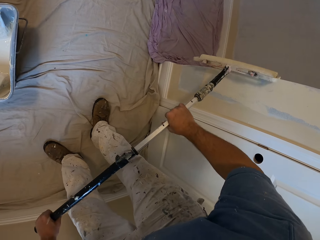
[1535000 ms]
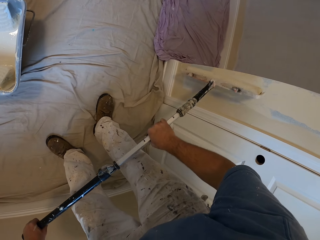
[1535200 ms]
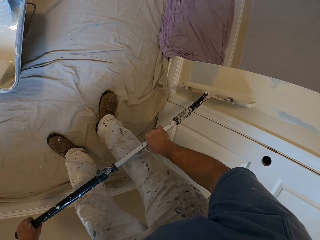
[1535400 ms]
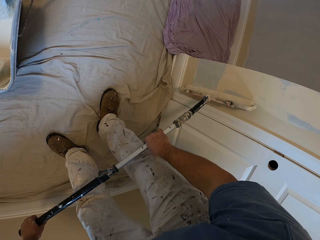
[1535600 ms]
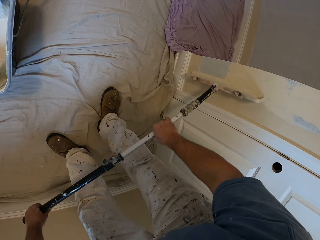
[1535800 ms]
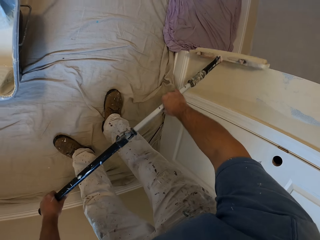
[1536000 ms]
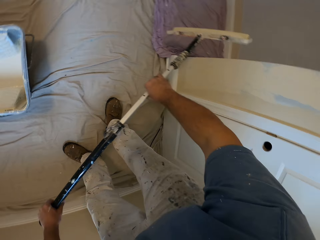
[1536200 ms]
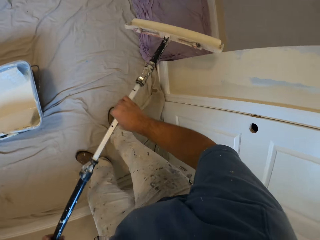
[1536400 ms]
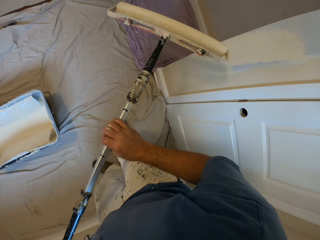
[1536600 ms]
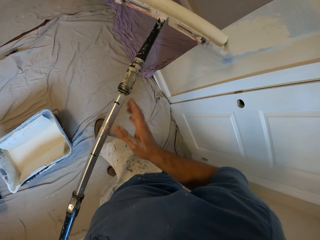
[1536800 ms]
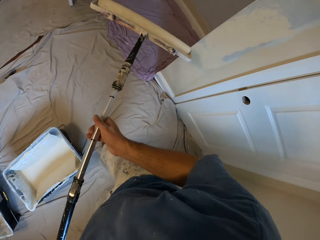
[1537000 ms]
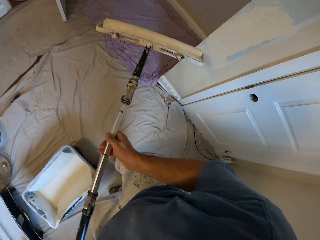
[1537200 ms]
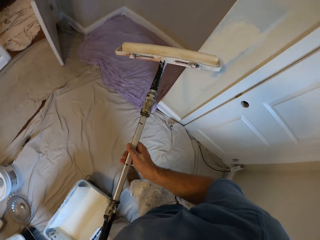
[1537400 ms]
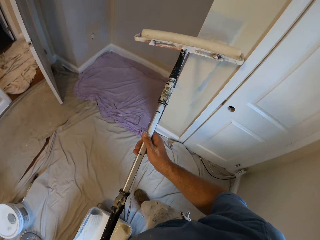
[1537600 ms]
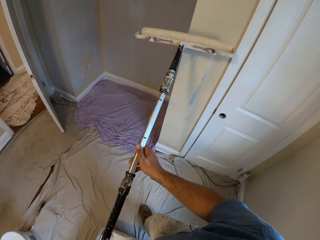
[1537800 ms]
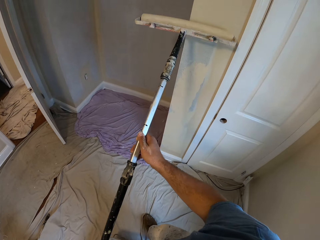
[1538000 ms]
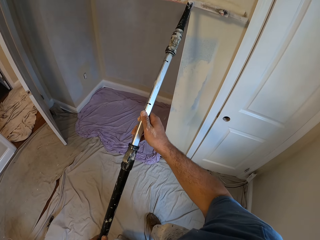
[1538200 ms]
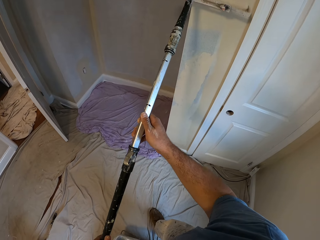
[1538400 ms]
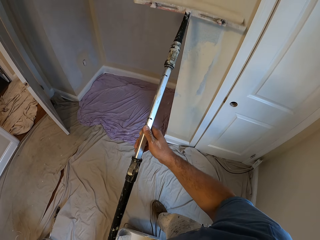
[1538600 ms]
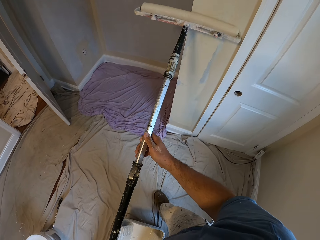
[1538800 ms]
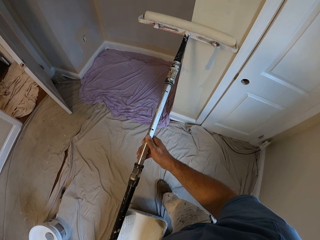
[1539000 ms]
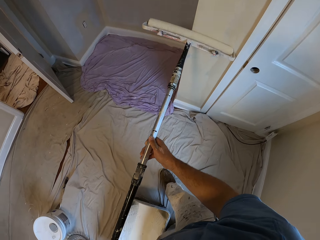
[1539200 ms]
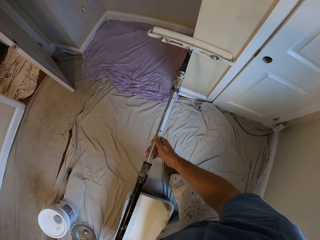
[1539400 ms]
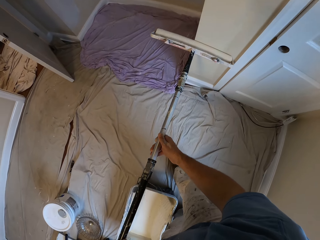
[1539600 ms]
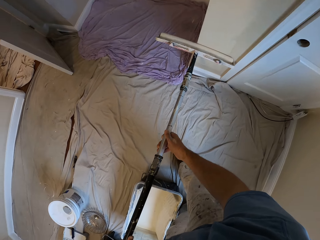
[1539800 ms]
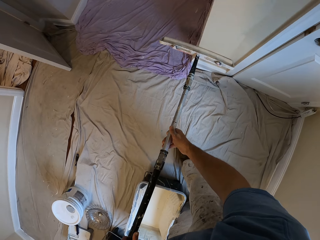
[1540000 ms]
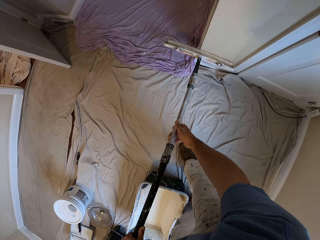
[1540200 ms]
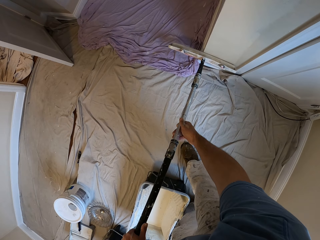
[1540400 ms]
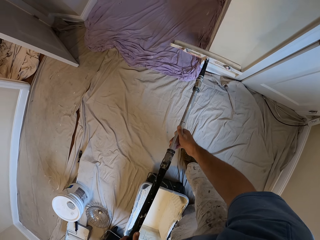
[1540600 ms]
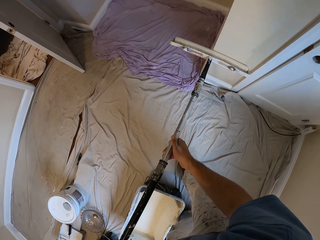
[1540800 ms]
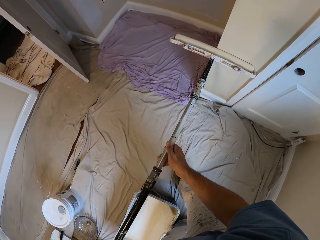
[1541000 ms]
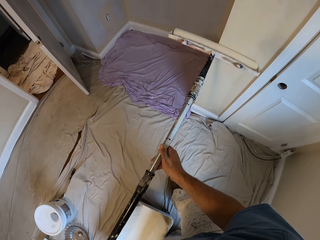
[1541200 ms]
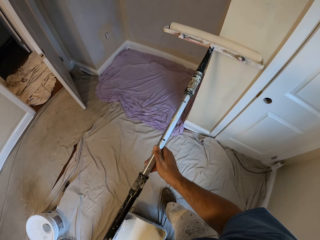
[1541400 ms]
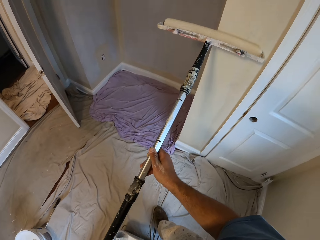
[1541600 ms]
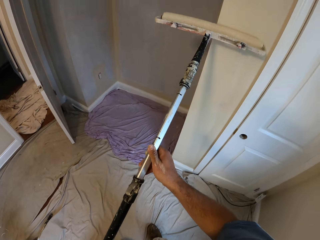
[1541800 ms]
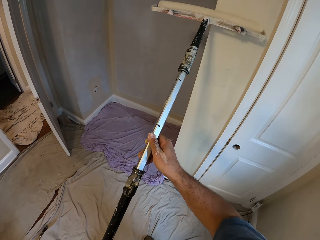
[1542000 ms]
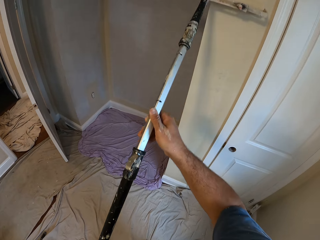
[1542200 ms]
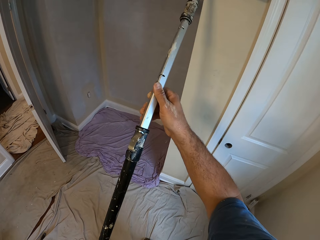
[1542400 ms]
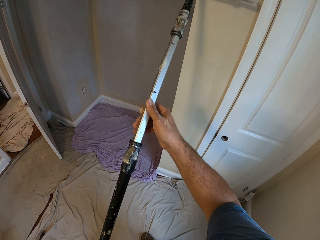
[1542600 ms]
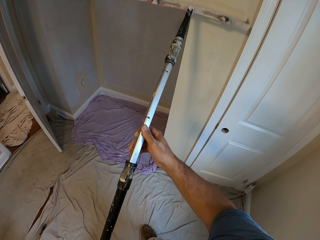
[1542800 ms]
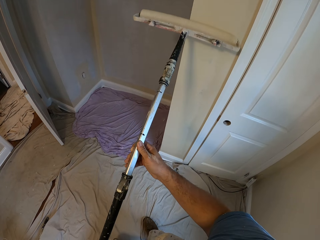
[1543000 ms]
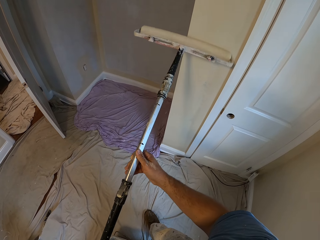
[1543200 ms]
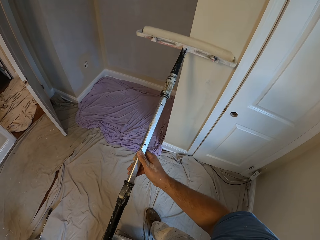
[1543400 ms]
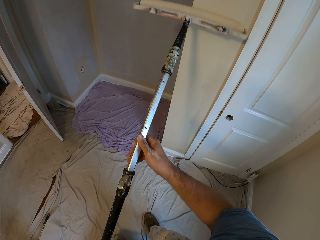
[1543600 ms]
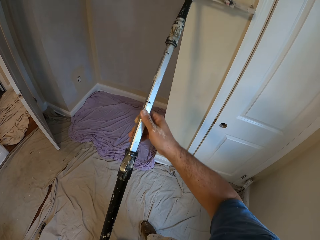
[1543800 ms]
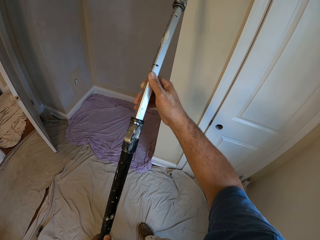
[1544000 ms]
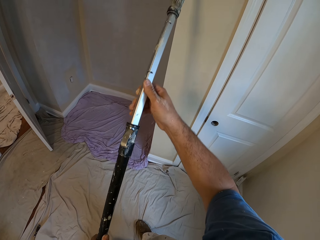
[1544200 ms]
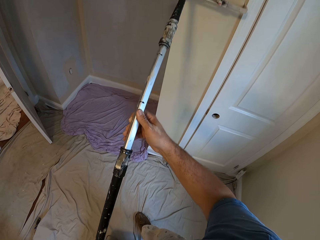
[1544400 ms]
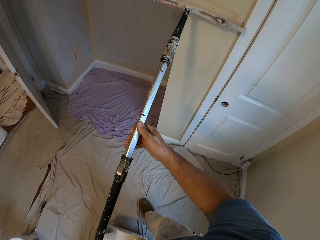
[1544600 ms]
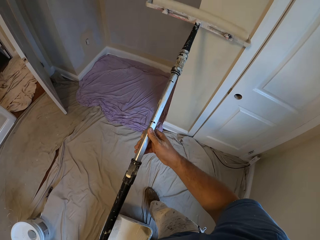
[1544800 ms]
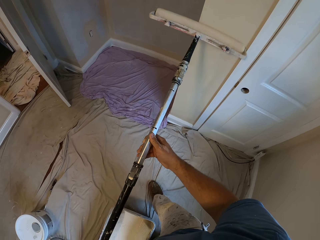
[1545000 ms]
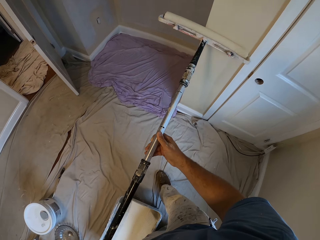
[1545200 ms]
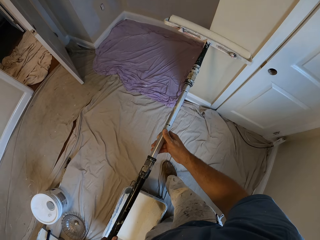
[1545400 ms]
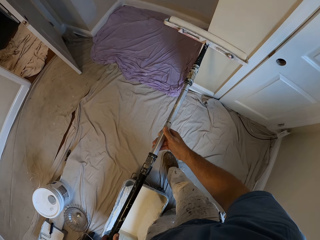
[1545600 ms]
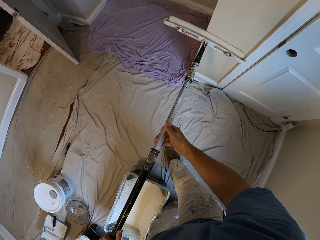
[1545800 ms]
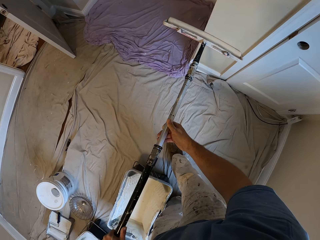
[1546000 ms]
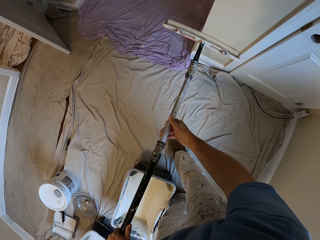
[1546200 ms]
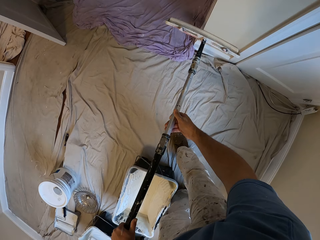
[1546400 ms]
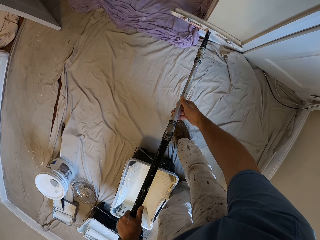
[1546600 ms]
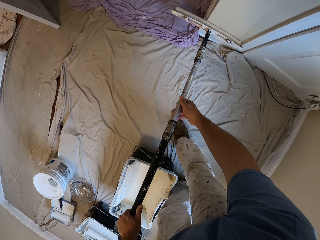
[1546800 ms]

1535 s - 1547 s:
The camera wearer removes the paint roller from the wall. He moves aside. He paints the wall with the paint roller in his hands.

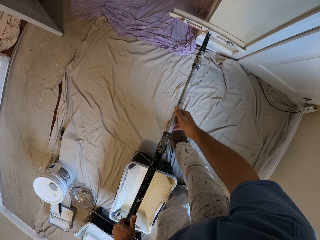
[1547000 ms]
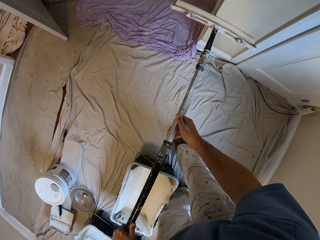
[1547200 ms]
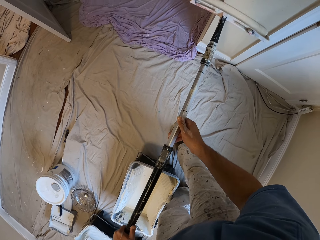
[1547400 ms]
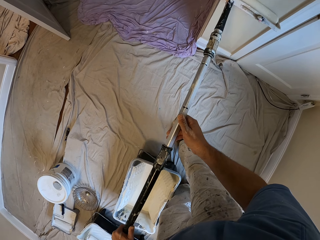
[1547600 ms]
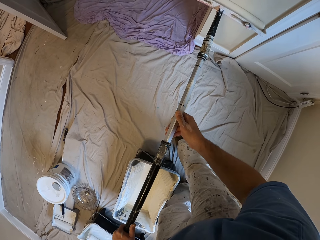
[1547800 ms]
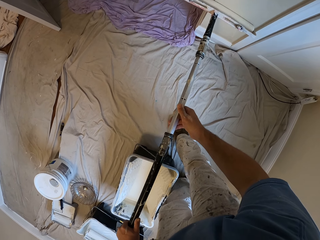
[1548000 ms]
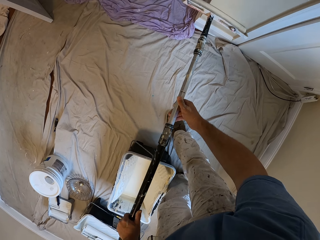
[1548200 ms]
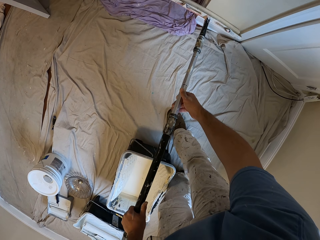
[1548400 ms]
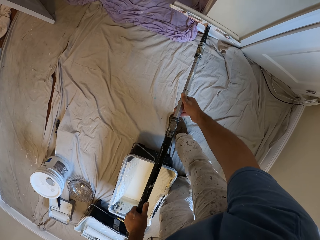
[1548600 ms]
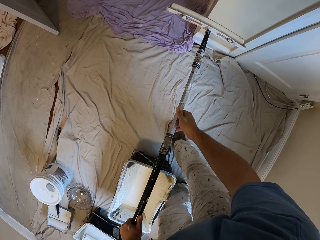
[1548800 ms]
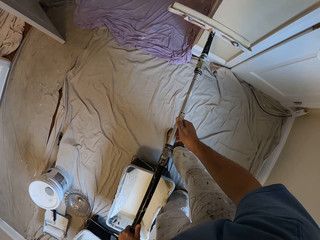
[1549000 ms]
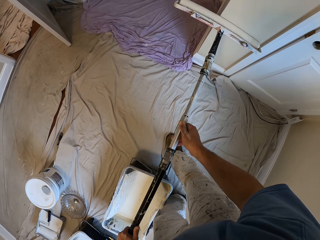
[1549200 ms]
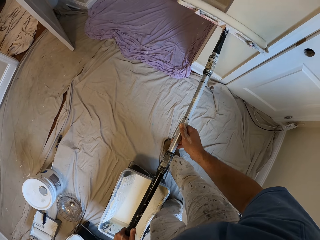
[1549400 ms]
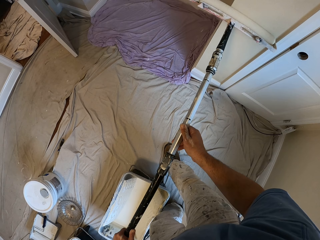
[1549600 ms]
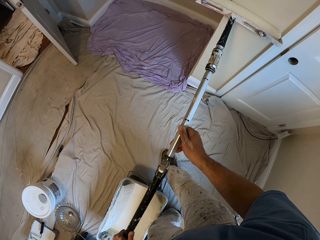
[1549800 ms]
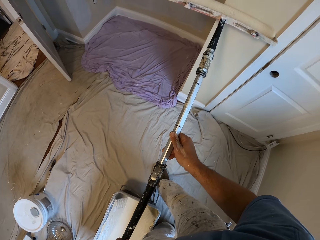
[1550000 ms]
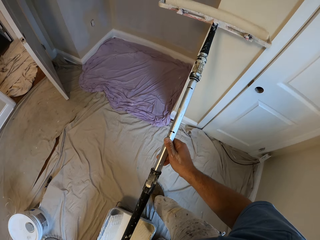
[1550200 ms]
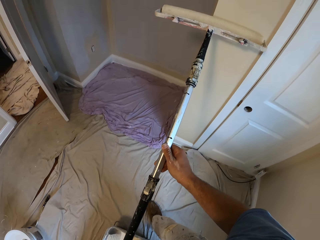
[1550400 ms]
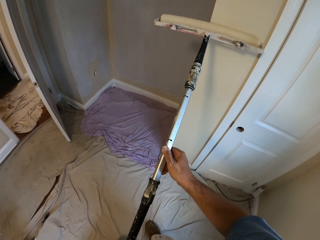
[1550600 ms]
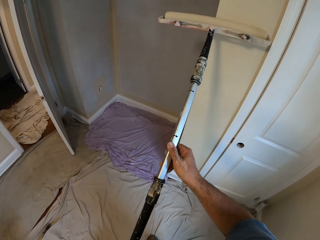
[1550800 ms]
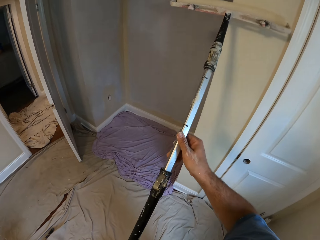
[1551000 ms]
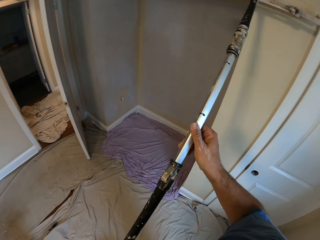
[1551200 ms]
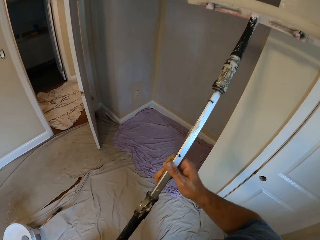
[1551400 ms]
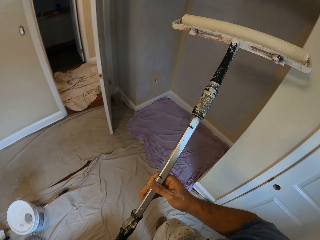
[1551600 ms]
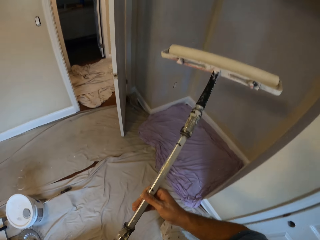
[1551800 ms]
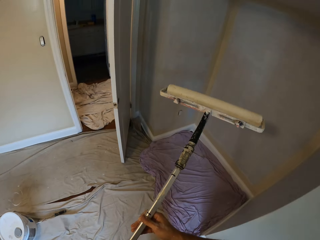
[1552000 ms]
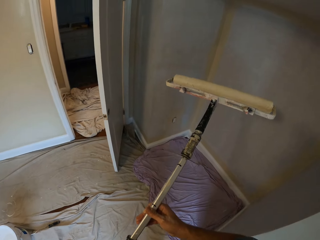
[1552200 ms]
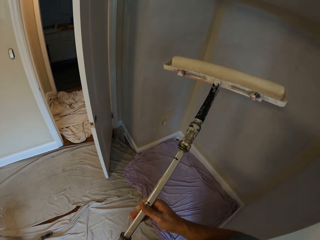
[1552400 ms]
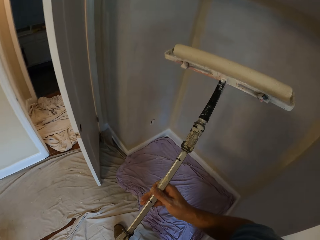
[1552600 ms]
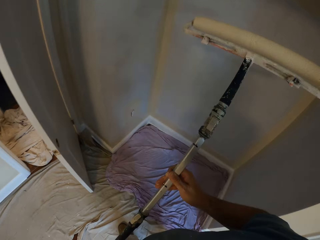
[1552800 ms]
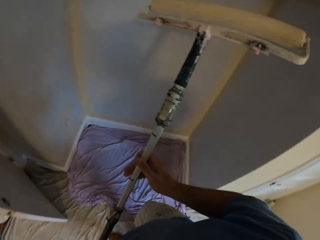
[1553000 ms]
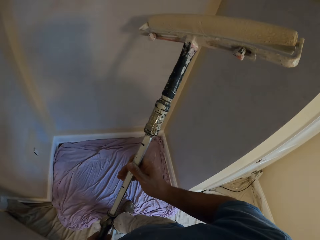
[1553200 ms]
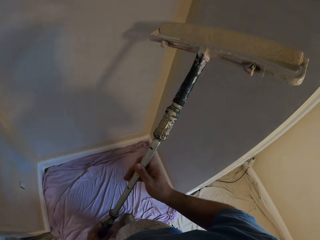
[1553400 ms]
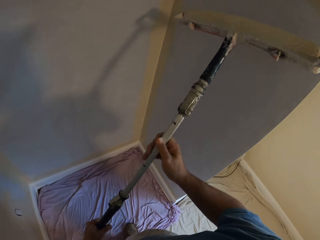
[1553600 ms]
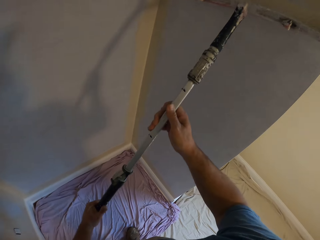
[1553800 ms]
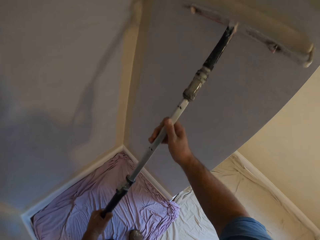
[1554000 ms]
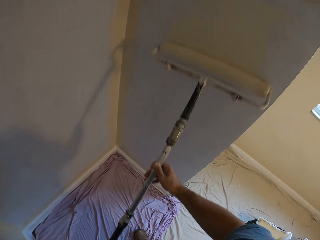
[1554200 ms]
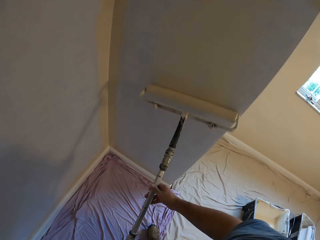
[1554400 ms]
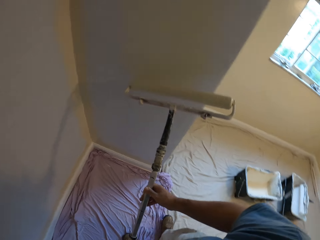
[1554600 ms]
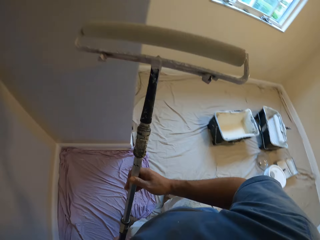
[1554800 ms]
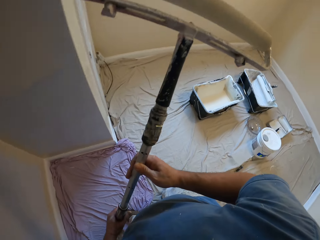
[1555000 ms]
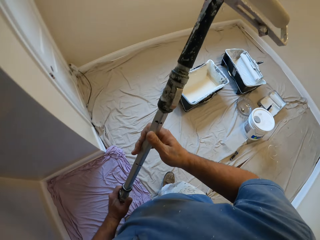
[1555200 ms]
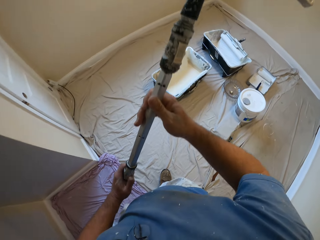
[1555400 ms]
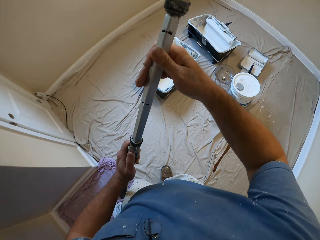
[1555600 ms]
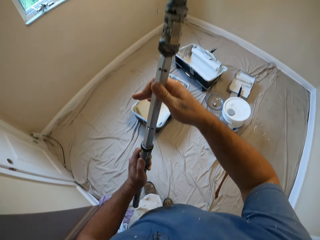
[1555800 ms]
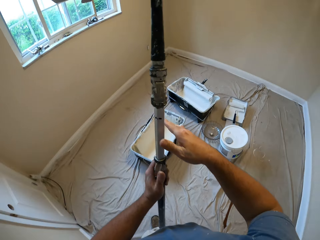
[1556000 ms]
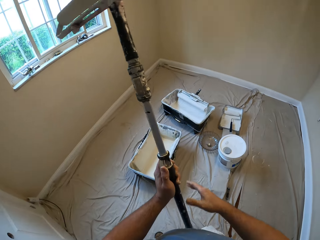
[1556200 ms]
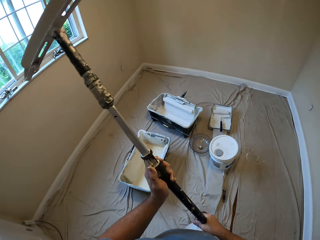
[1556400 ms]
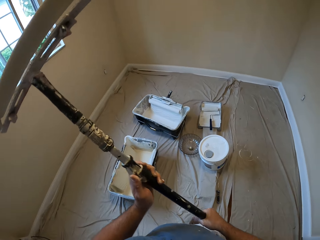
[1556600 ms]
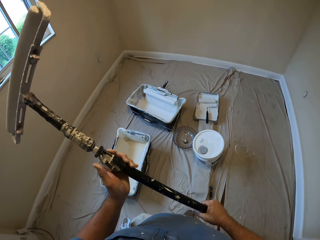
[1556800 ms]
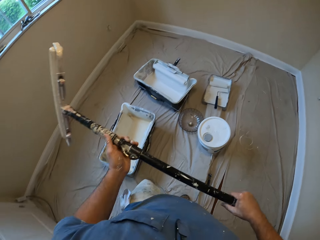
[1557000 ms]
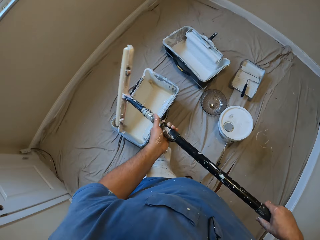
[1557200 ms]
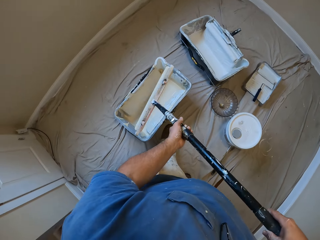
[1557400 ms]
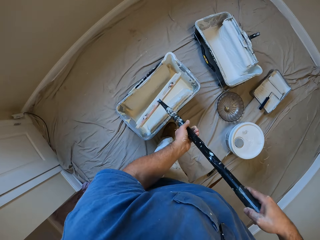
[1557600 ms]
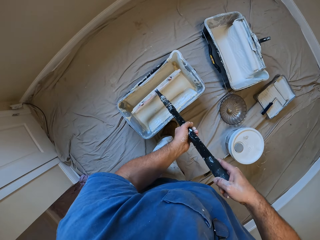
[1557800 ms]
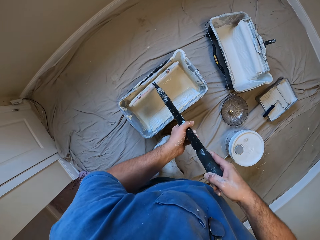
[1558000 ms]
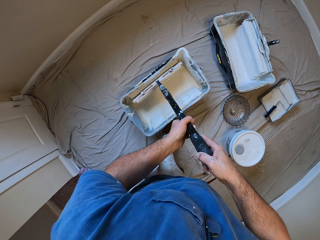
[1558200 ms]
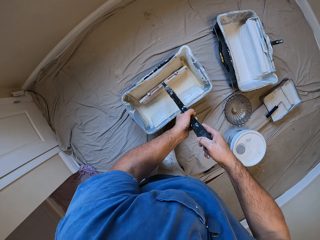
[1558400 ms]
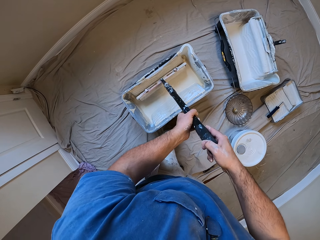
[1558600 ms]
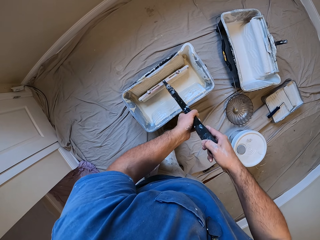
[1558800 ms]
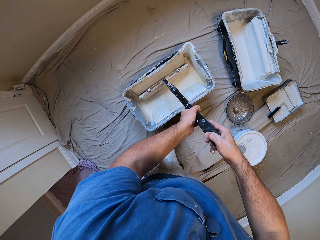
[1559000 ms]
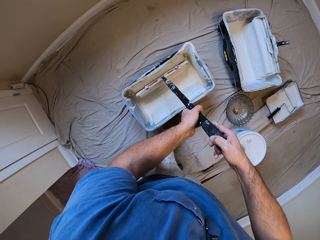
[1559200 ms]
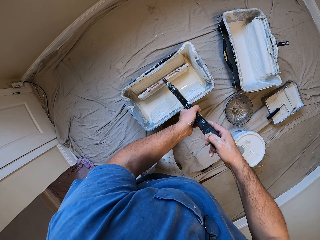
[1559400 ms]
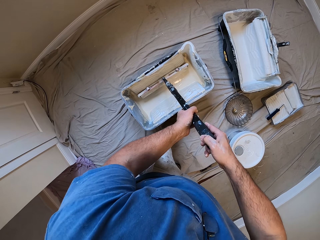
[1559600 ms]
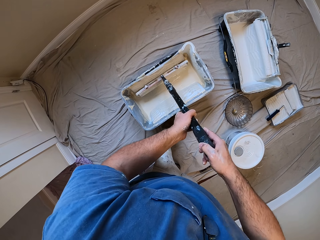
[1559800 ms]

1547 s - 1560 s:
The camera wearer removes the paint roller from the wall. He walks towards another wall. He moves aside. He paints the wall with the paint roller in his hands. He removes the paint roller from the wall. He walks towards the paint bucket on the floor. He rolls the paint roller on the paint container. He inserts the paint roller into the paint bucket on the floor.
